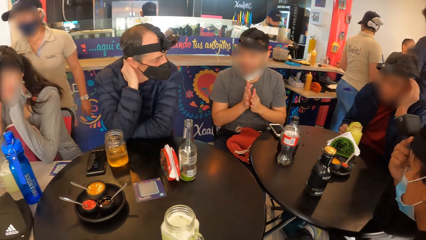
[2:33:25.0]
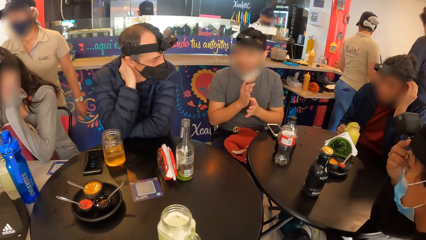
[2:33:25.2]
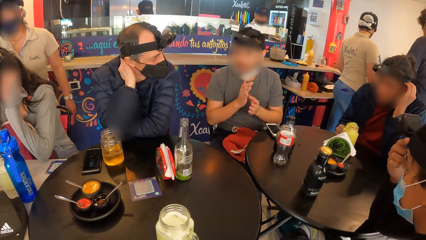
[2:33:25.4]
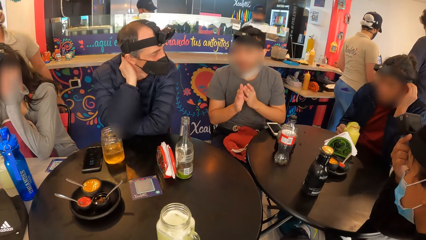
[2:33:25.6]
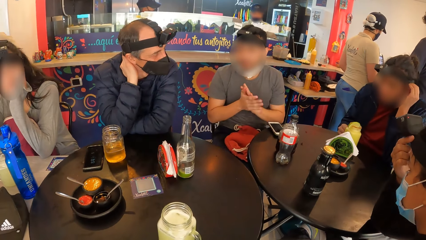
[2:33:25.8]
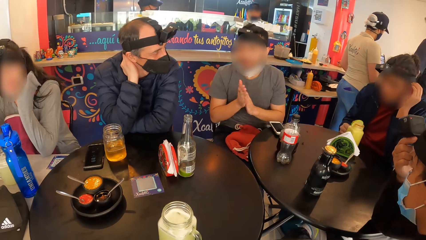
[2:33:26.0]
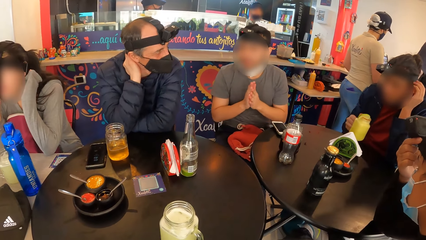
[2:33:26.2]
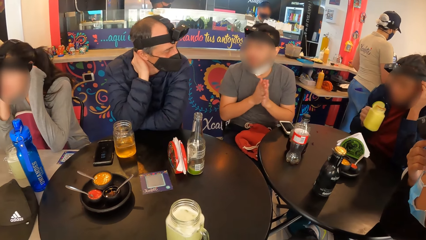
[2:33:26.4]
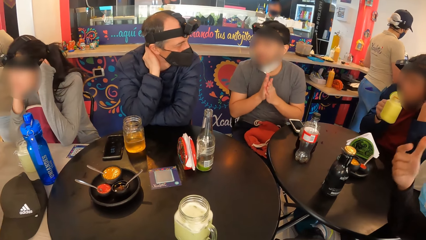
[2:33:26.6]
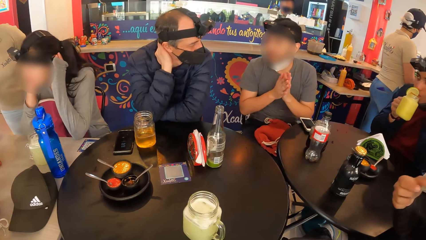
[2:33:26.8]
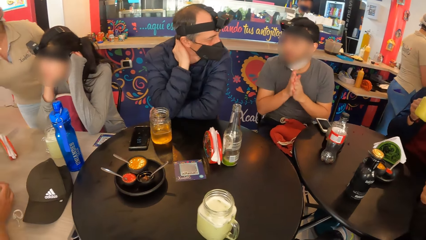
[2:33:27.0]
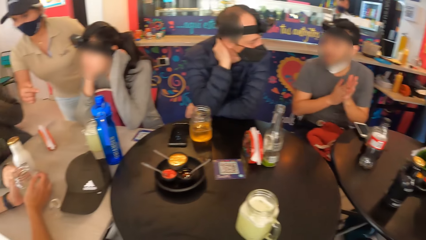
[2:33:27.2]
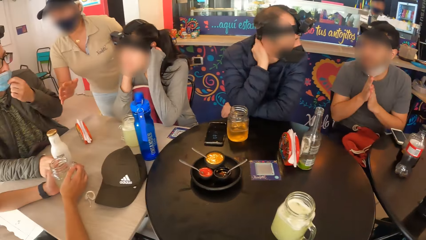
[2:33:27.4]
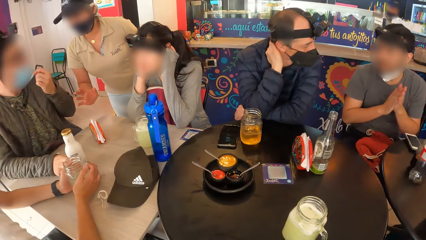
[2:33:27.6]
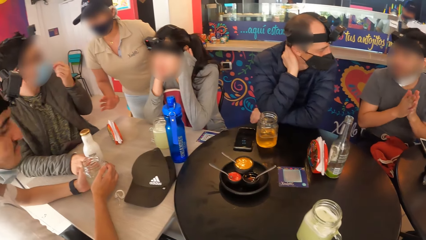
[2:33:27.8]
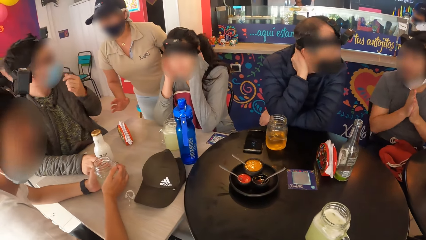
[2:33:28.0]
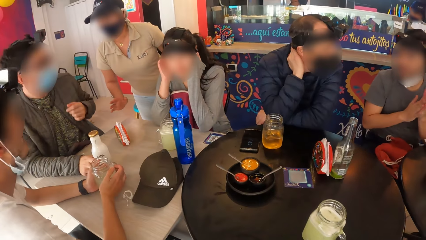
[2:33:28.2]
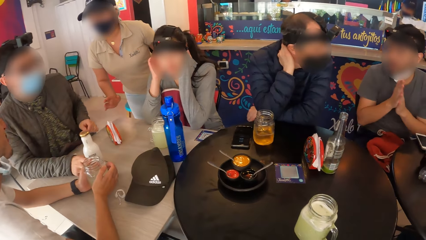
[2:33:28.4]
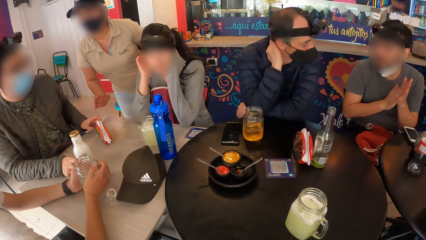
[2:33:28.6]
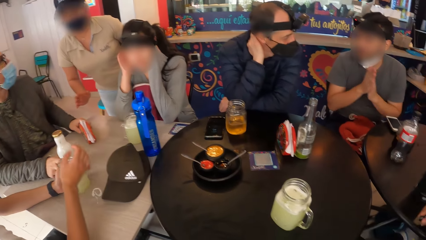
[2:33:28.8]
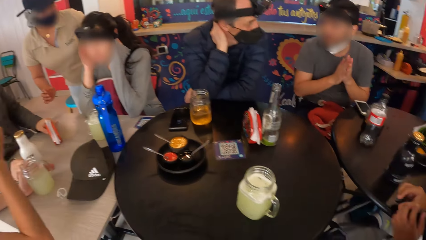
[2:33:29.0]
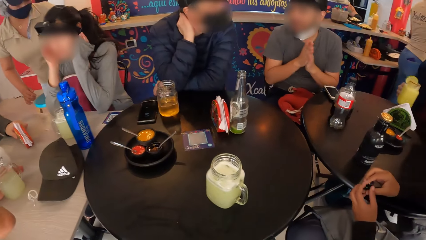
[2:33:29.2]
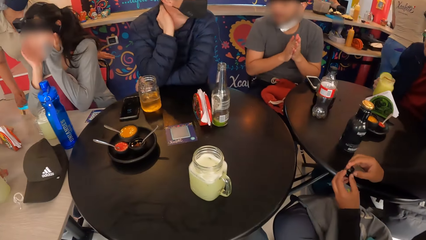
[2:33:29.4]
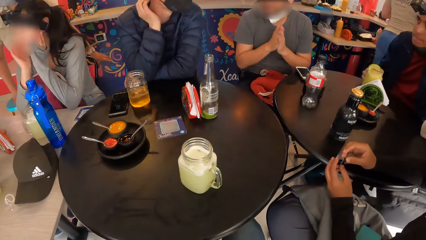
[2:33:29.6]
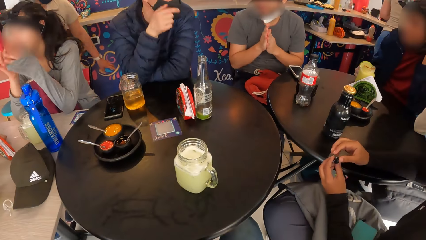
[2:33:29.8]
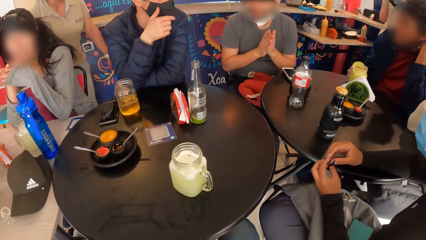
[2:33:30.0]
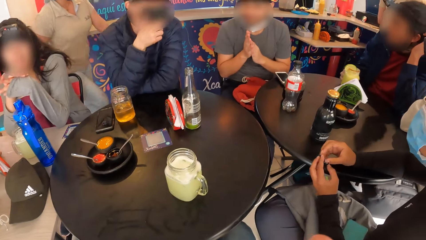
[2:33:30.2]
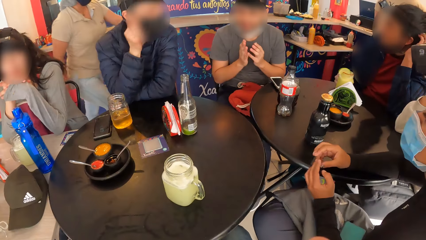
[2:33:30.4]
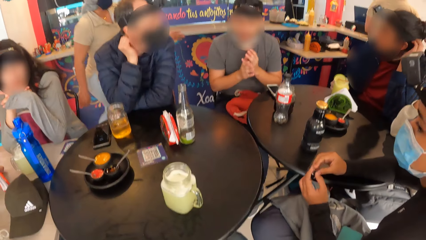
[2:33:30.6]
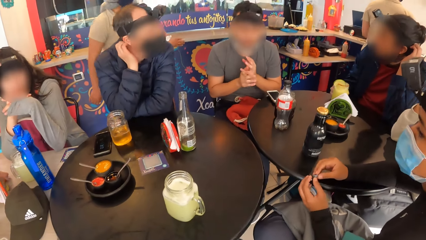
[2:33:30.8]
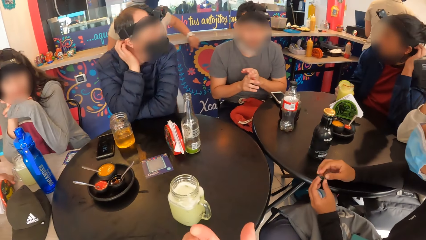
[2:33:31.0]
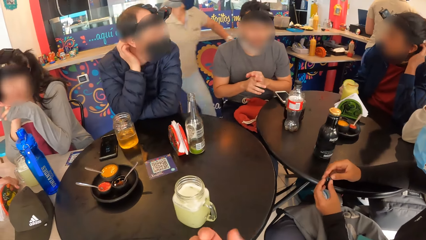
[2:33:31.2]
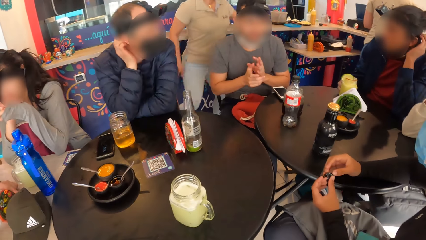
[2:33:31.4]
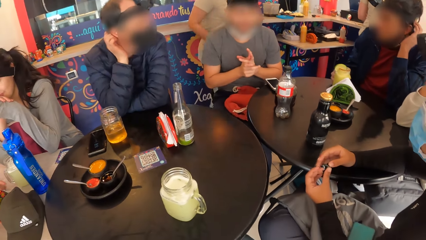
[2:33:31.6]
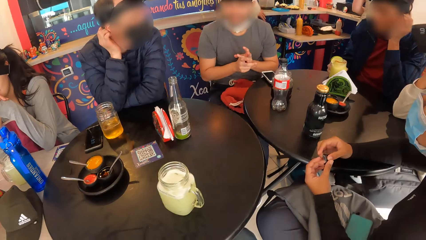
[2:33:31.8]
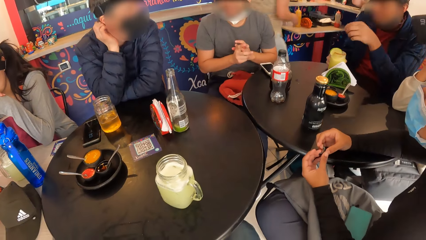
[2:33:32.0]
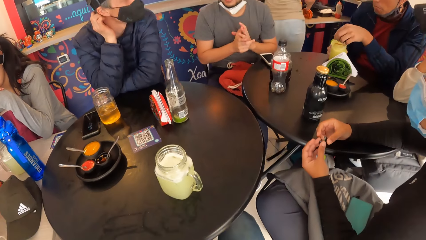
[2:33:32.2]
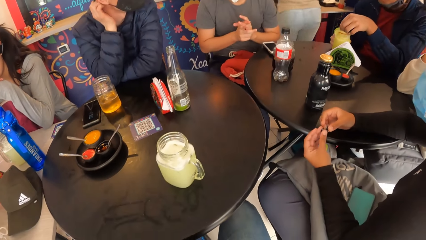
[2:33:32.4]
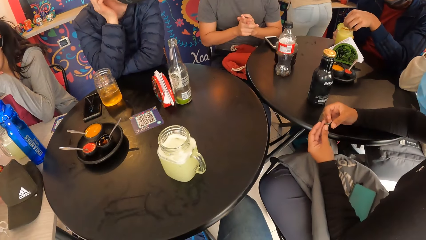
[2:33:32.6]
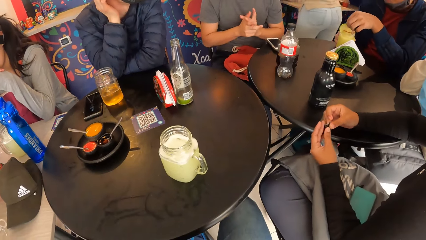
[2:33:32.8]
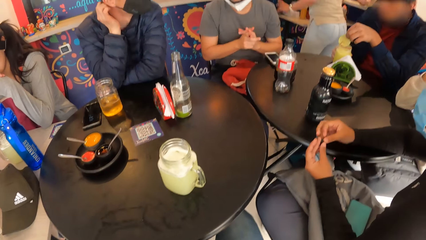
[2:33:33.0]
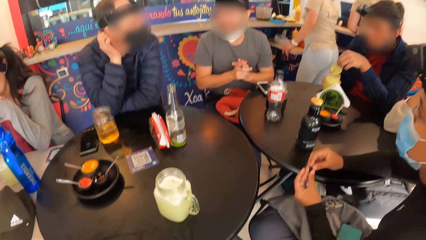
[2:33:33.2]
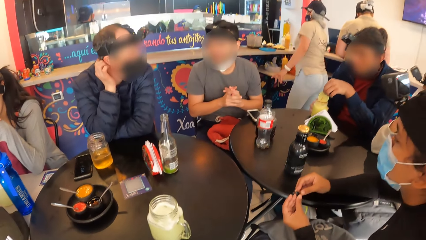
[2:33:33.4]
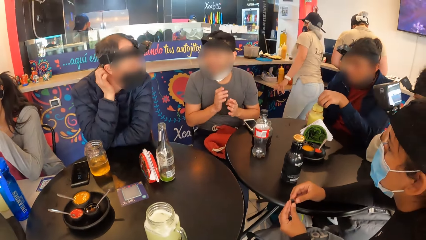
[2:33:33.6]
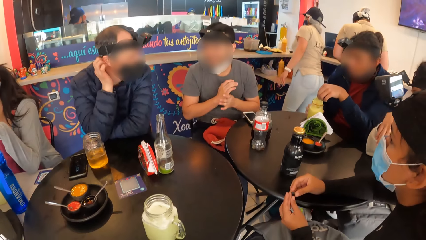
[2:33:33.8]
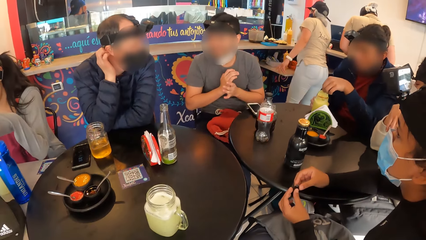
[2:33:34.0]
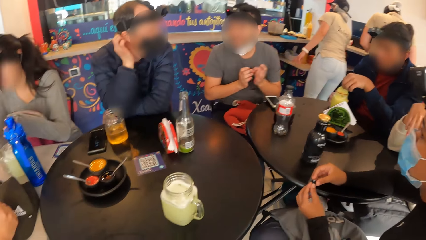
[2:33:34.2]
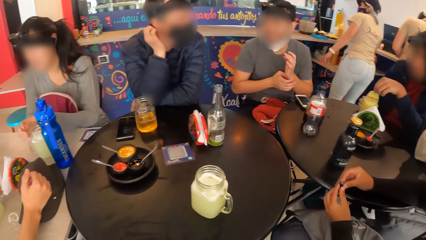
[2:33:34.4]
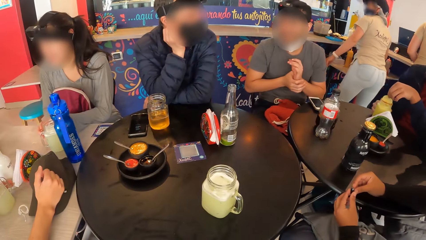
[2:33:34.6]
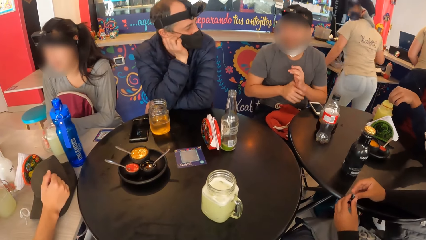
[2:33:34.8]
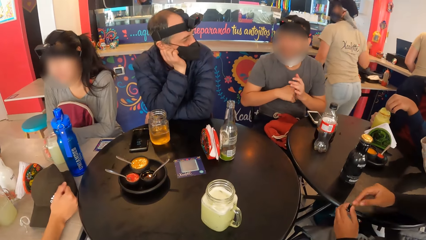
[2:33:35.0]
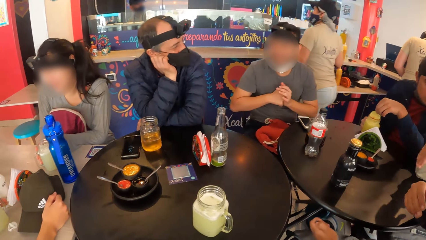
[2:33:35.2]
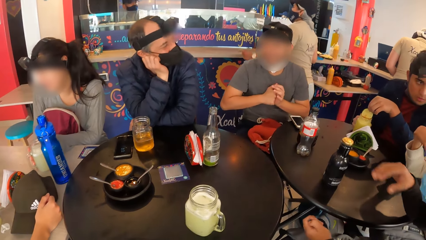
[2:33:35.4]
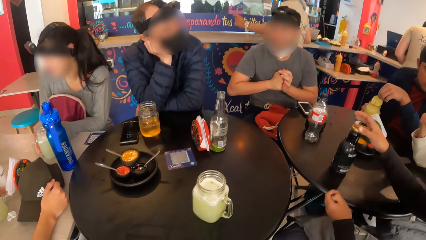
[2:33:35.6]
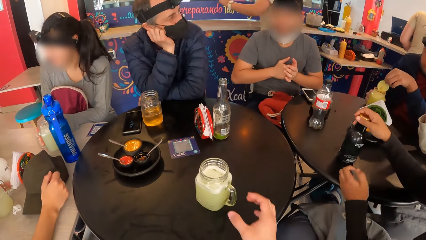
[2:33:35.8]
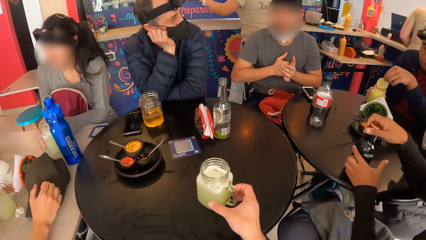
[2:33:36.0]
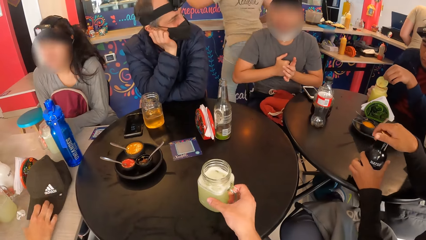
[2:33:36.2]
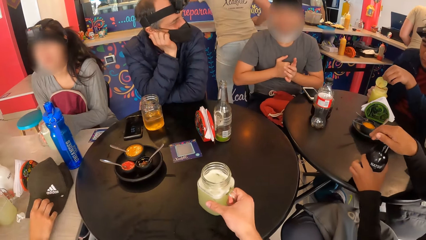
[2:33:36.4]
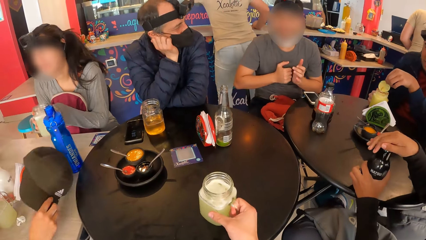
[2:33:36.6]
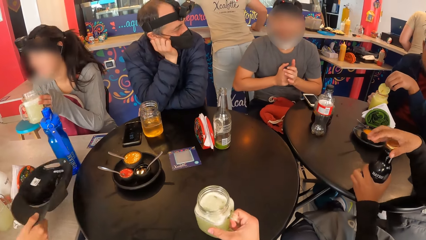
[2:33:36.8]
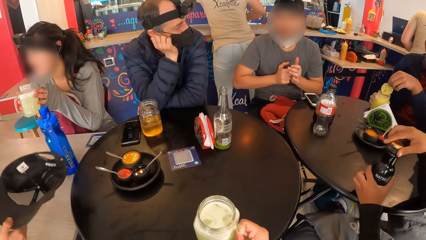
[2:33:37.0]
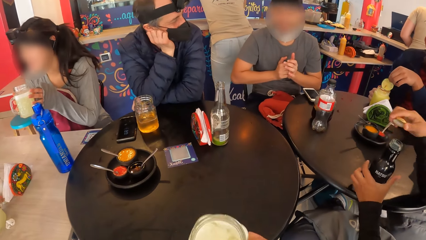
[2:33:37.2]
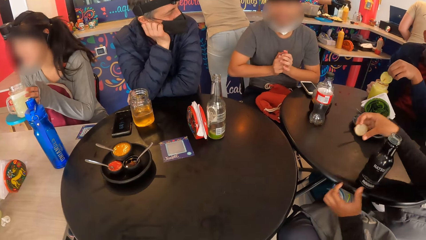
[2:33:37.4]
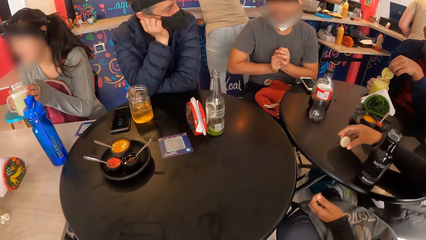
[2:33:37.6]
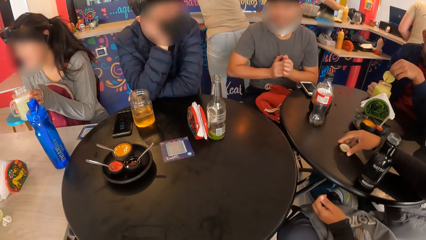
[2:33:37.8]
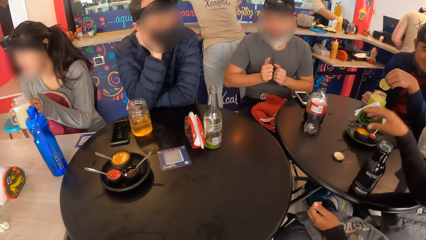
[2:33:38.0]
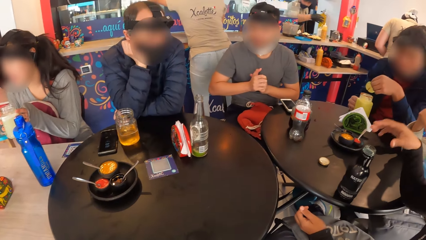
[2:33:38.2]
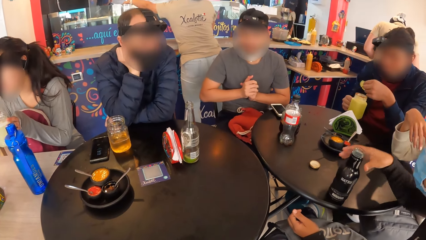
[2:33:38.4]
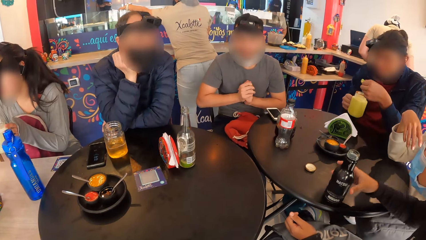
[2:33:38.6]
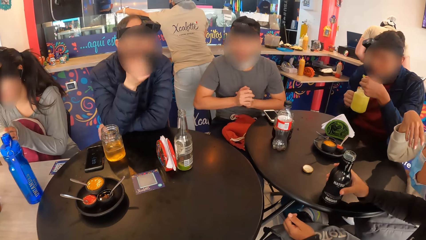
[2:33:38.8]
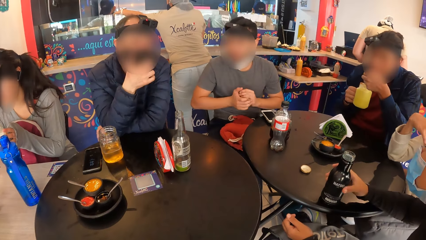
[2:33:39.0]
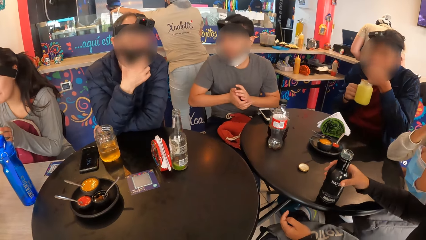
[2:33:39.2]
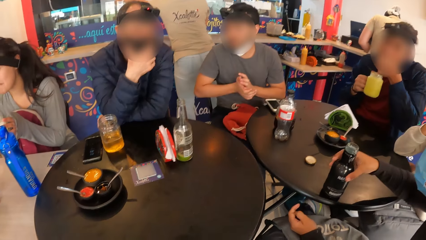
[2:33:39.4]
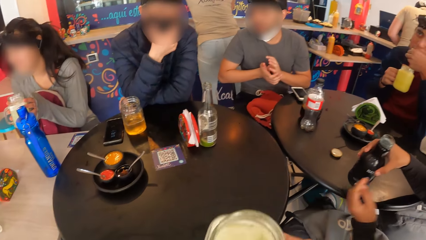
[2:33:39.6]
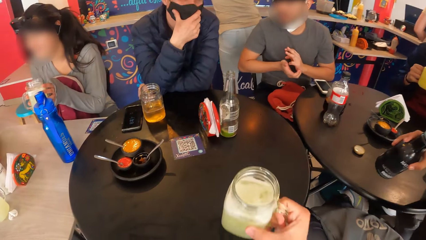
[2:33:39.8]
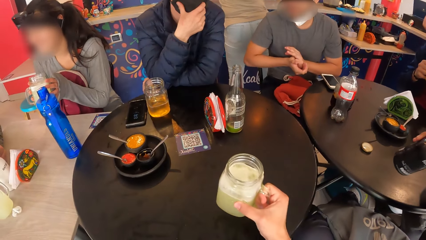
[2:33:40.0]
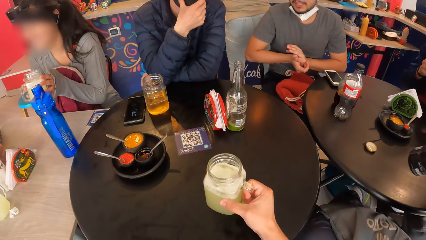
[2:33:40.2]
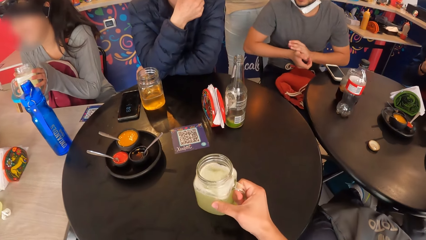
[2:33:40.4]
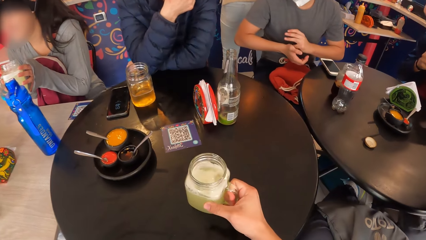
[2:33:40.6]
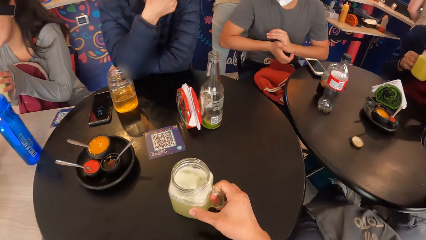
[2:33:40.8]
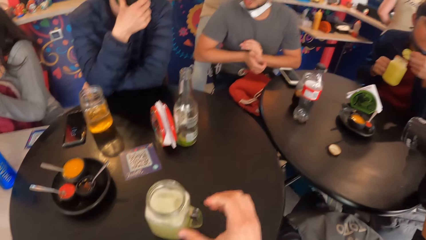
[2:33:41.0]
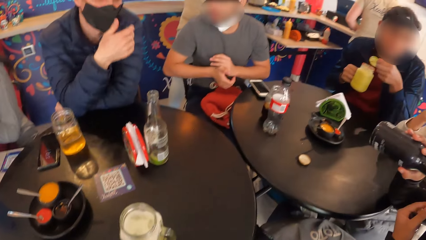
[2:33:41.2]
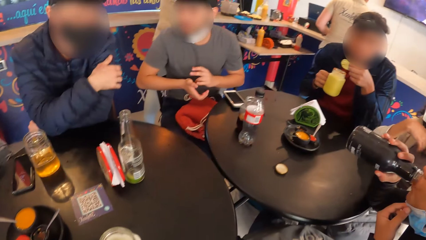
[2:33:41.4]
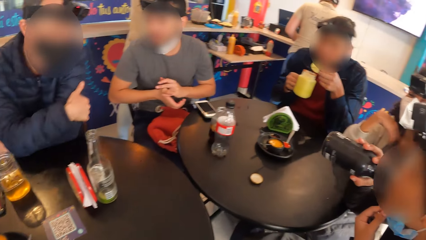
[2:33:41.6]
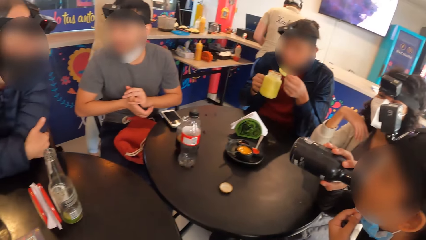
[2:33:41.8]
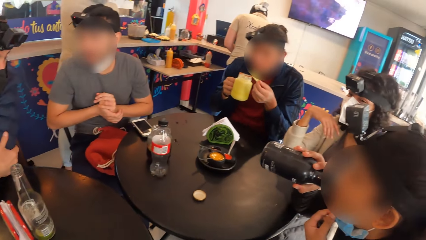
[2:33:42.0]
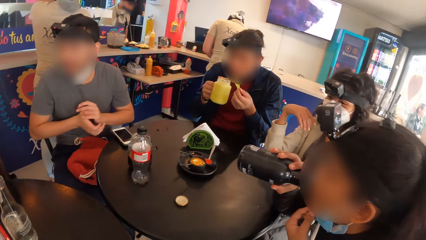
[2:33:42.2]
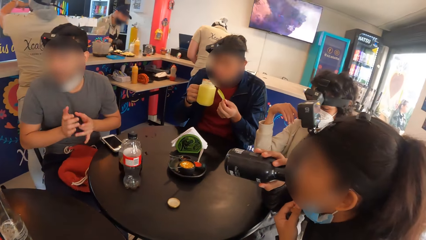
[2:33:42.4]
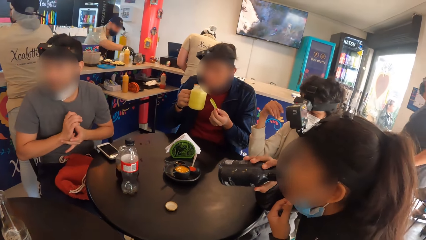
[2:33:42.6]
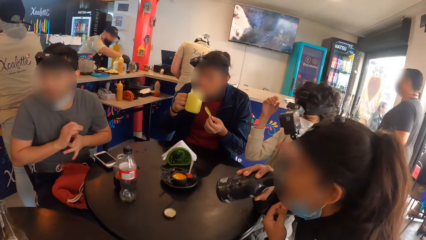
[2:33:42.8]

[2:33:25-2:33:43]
The man picks the cup from the table with his right hand. The man drinks juice from the cup with his right hand. Another man adjusts a paper towel holder on a table with his left hand. The first man holds a slice of orange on the cup on the table with his left hand. The other man picks a cap from the table with his right hand. The camera wearer picks the cup from the table with his right hand. A girl picks the cup from the table with her left hand. A woman opens a bottle on the table with her right hand. The woman drops the lid of the bottle on the table with her right hand. The first man picks the cup from the table with his right hand. The first man eats the orange from his left hand. The camera wearer drops the cup on the table with his right hand. The woman drinks soda from the bottle with her right hand.
